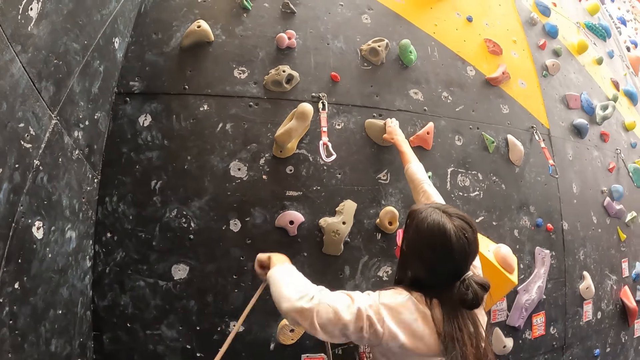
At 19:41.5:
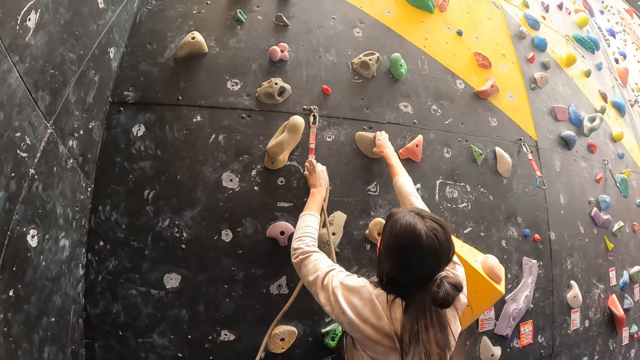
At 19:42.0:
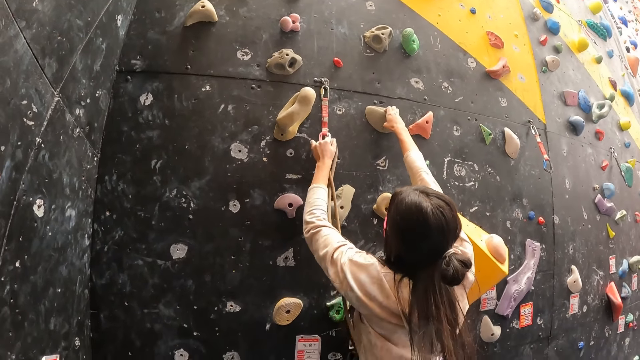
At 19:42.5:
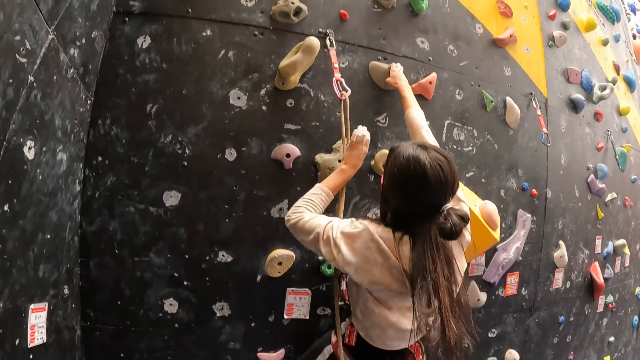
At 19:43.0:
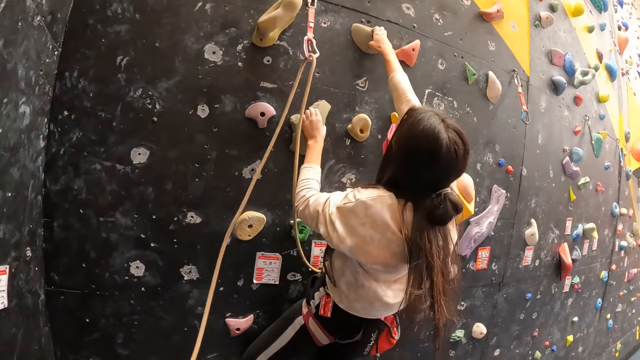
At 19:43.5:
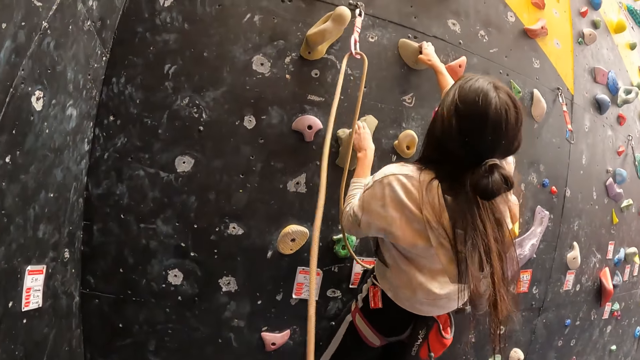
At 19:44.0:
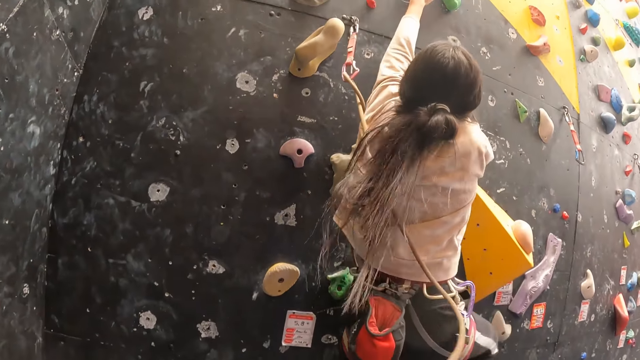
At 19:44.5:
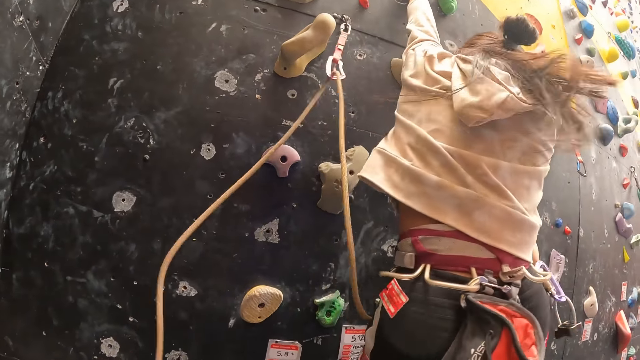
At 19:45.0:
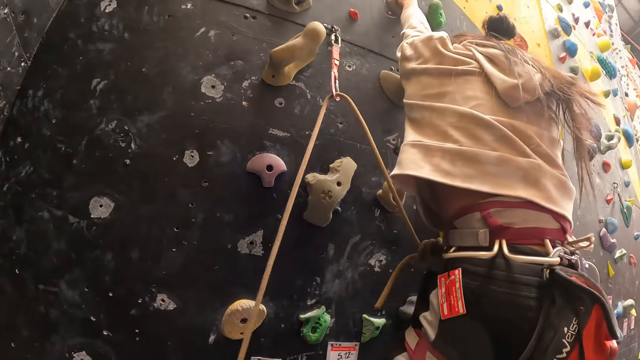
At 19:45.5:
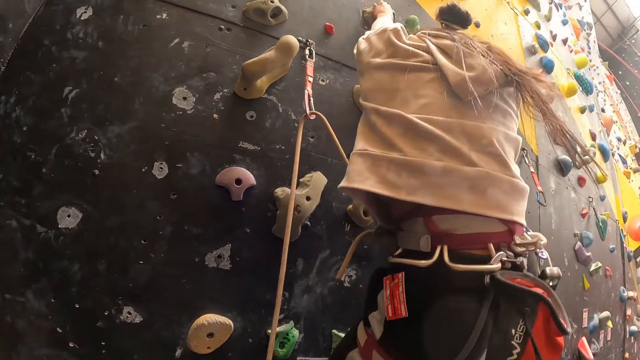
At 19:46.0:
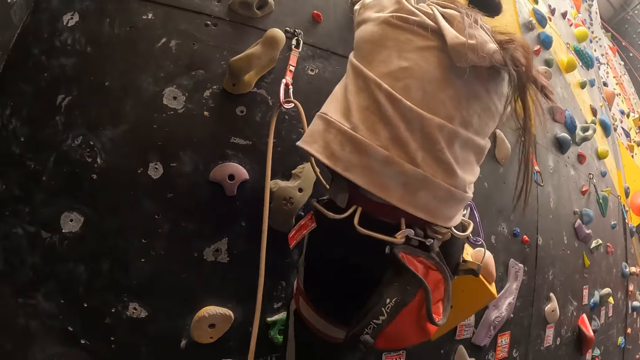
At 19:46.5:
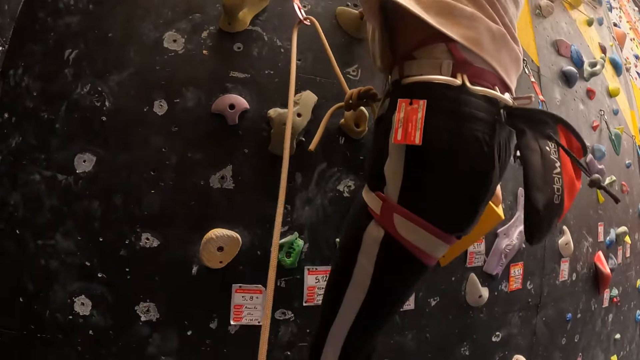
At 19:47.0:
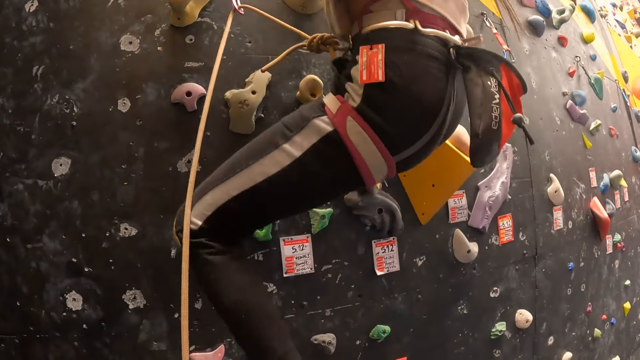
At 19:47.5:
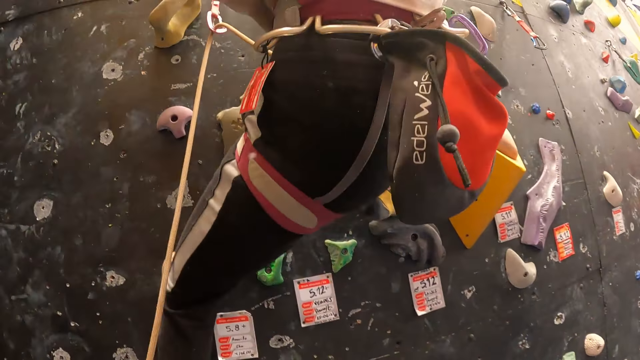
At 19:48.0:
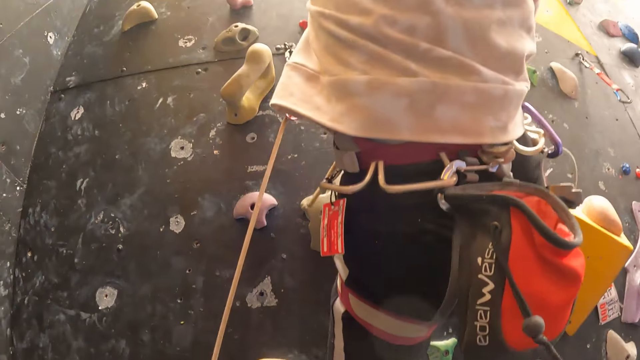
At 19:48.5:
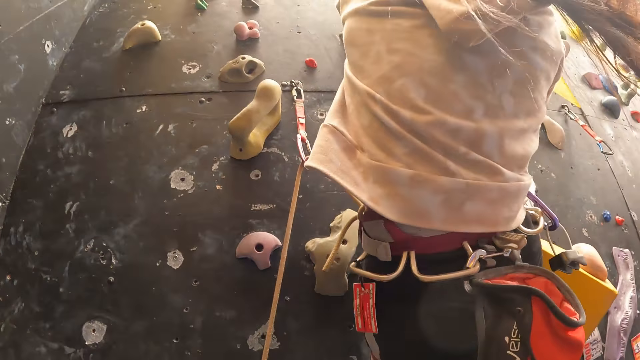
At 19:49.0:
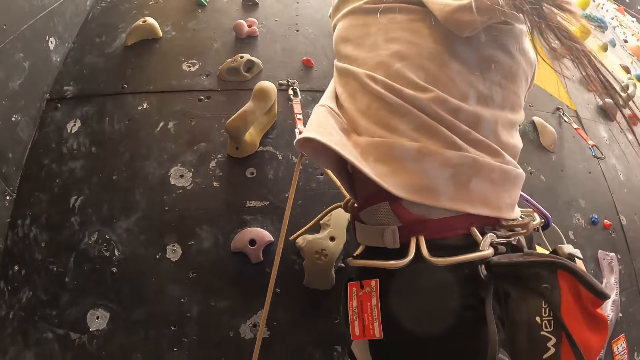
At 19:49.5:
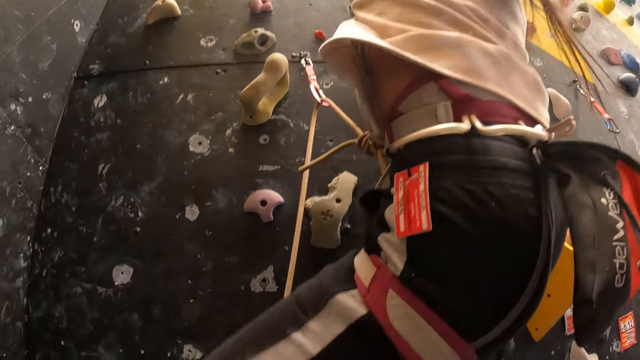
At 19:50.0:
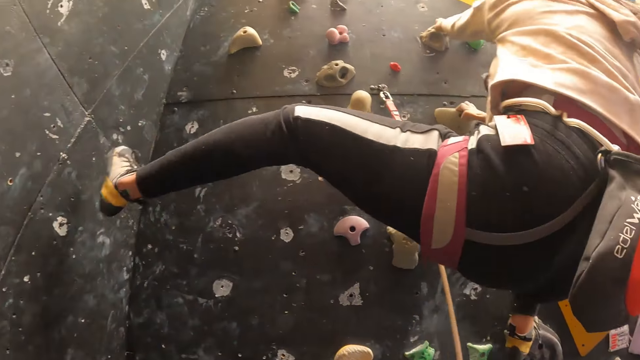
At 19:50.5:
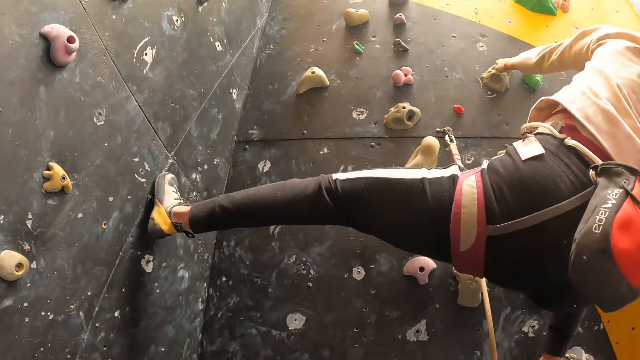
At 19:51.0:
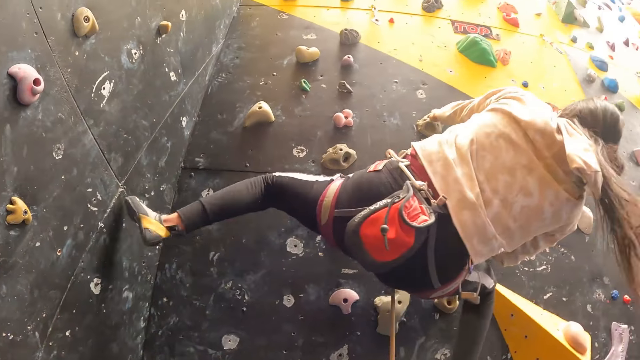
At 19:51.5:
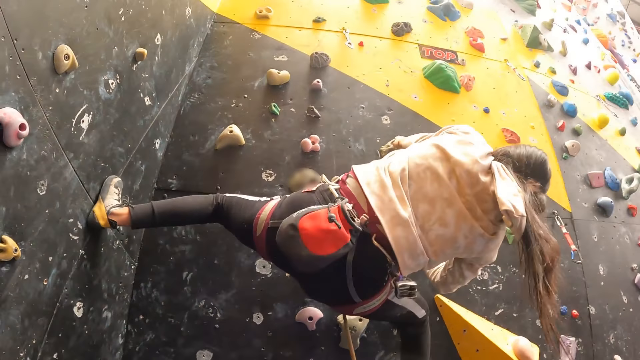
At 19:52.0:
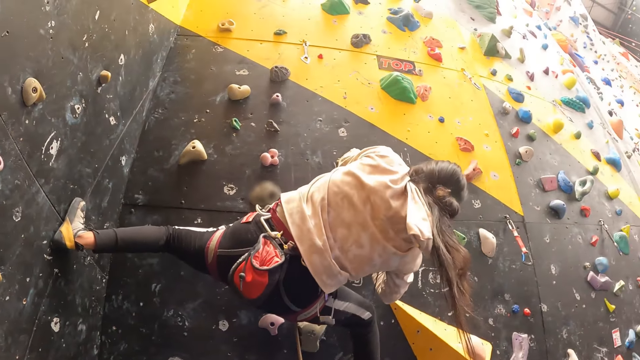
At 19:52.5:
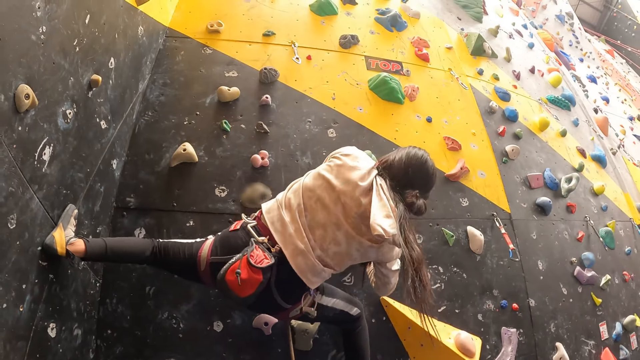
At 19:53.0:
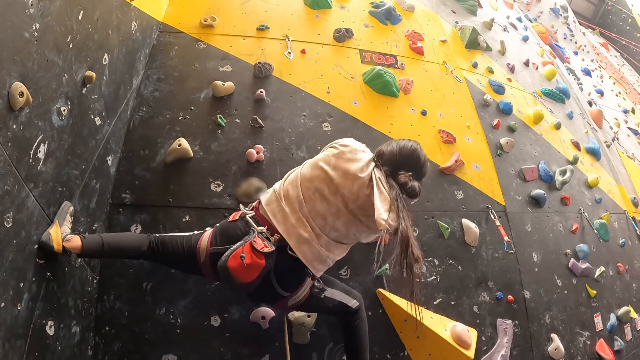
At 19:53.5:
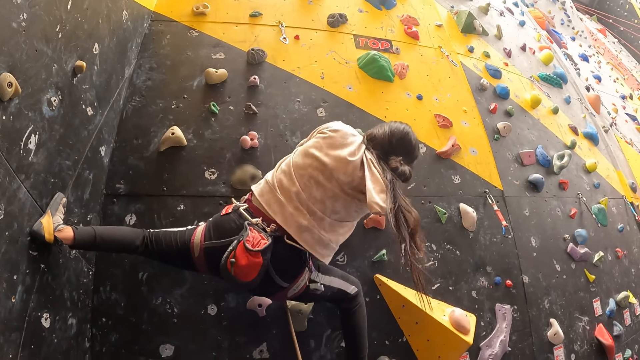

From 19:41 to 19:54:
The lady puts the rope in the carabiner and climbs on the wall. The camera wearer holds the rope for the lady while climbing the wall. They look at the lady.

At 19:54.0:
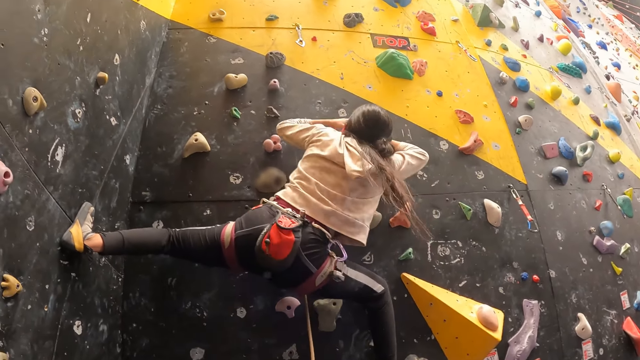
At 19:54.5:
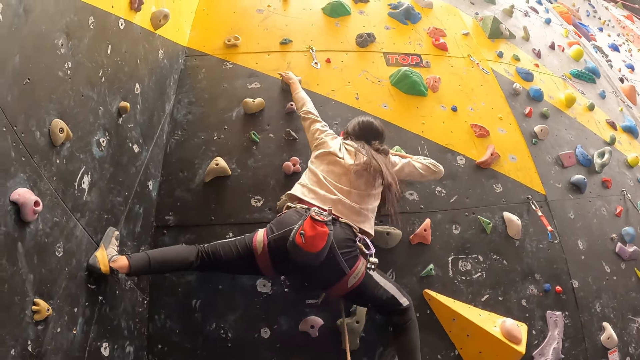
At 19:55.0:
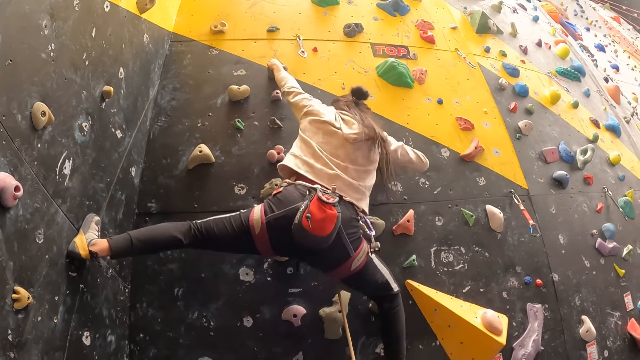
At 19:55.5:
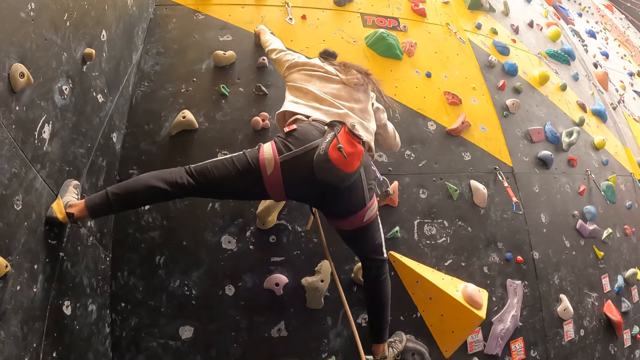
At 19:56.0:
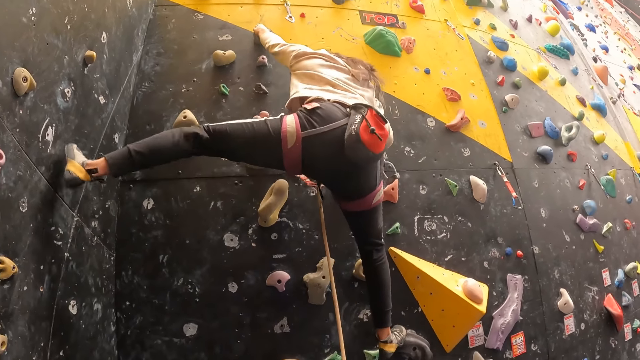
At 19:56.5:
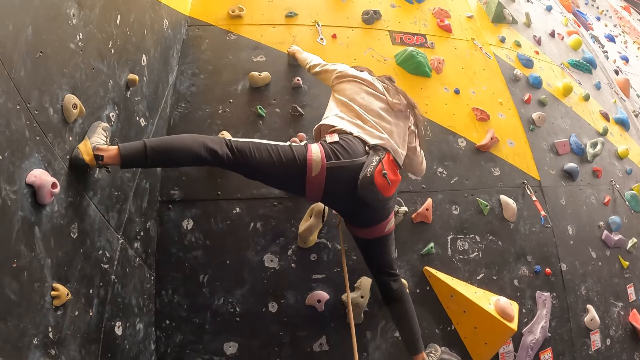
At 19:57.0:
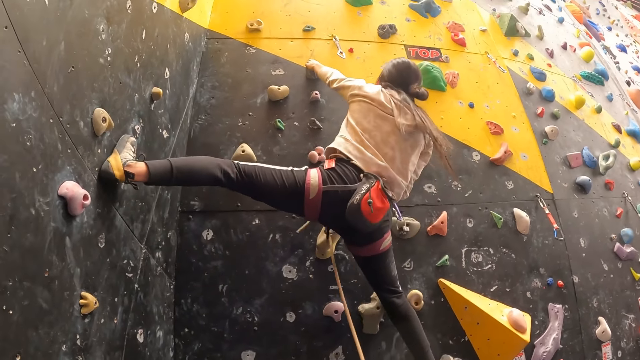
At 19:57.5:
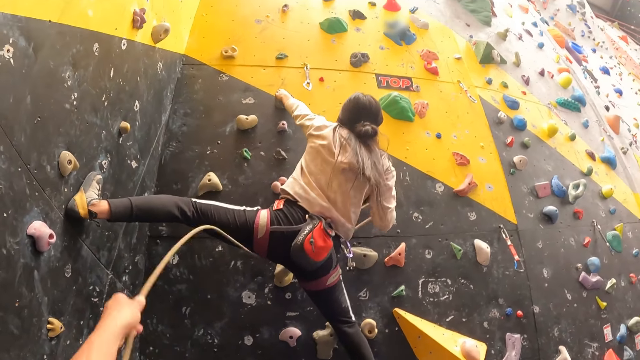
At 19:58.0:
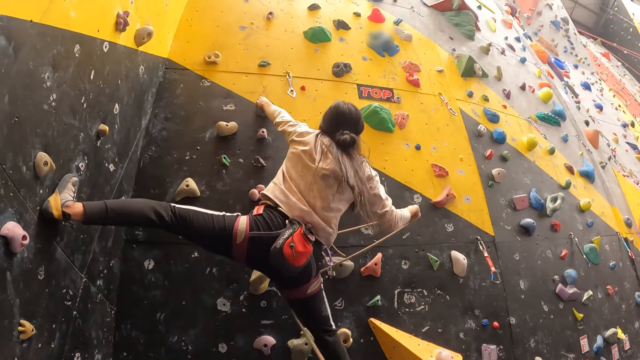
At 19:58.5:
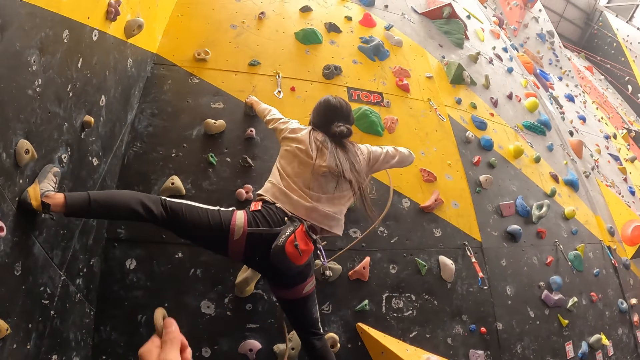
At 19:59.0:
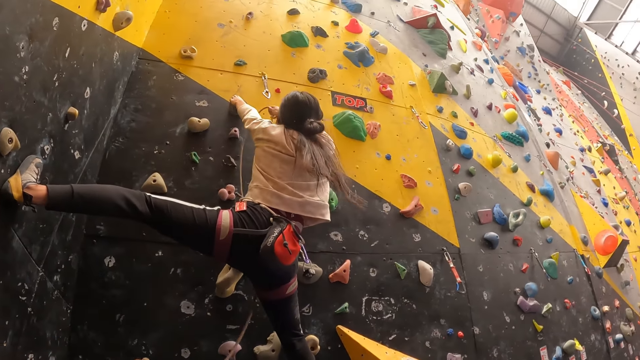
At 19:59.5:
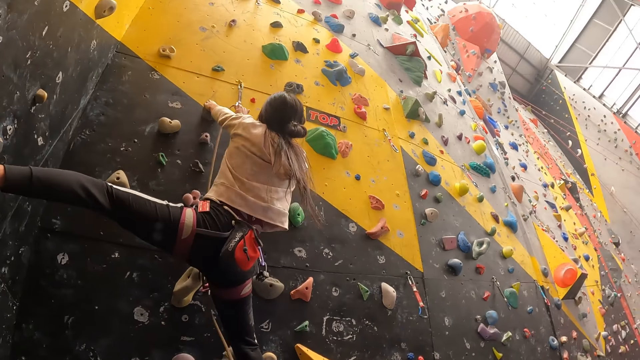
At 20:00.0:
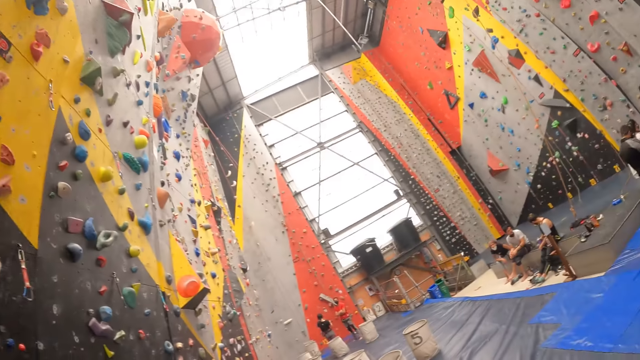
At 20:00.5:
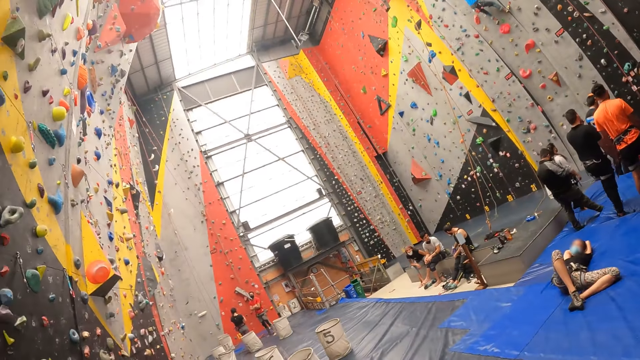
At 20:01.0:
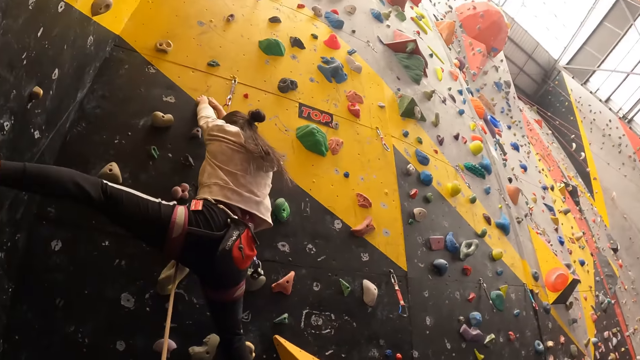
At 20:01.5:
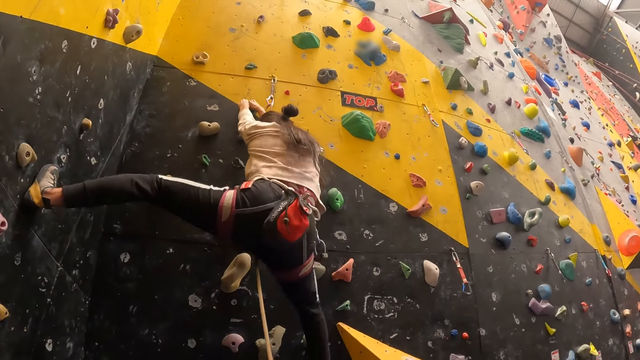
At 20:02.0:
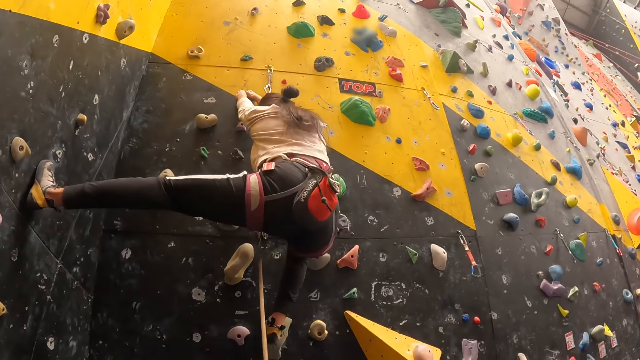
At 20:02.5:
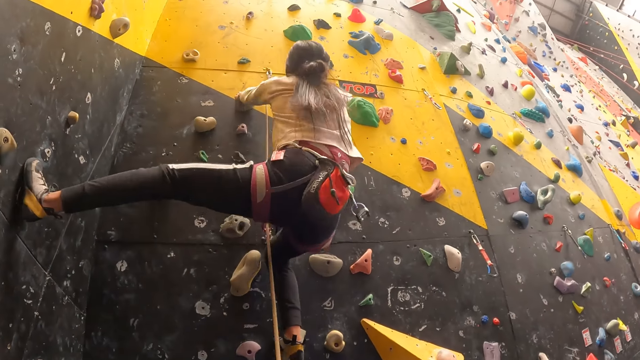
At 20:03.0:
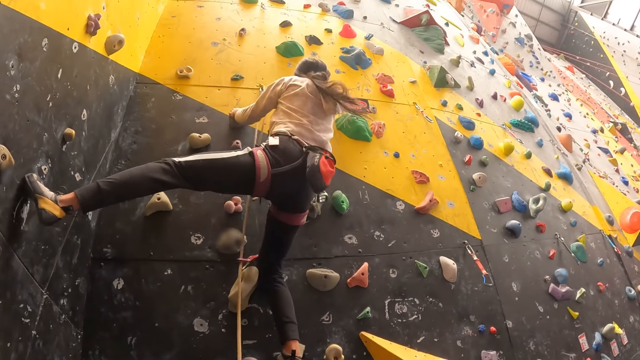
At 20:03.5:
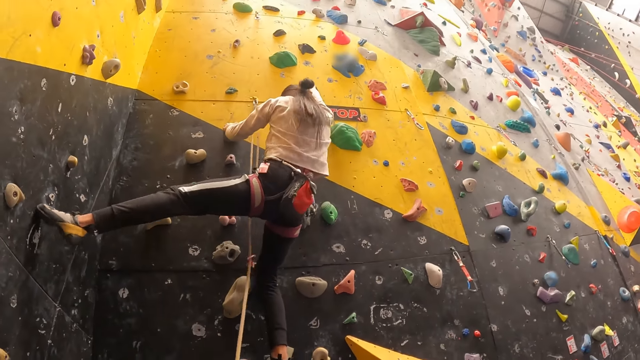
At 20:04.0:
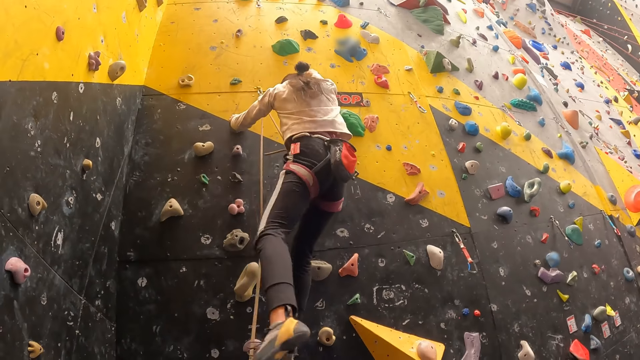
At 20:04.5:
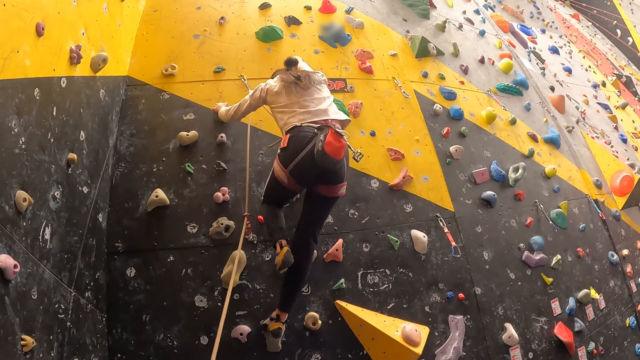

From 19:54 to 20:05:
The camera wearer holds out the rope. The lady pulls the rope and puts the rope in the carabiner. The camera wearer looks around the rock climbing gym. The lady climbs on the wall.
